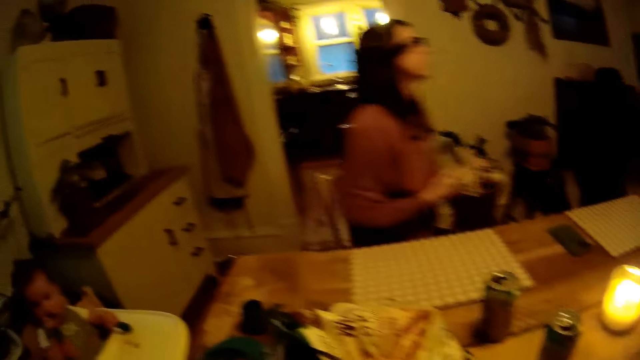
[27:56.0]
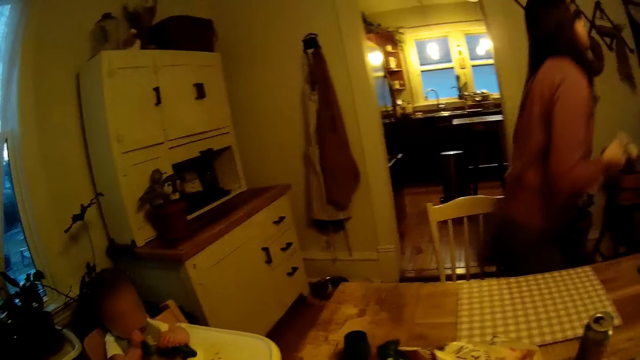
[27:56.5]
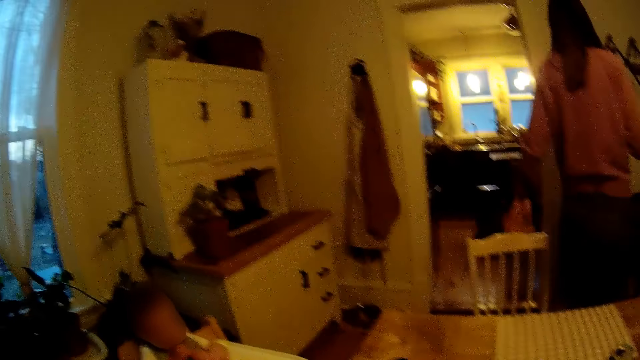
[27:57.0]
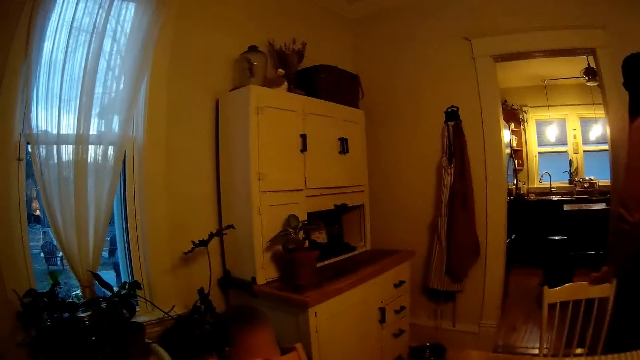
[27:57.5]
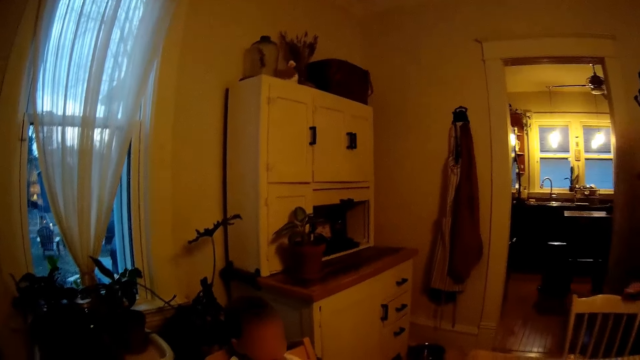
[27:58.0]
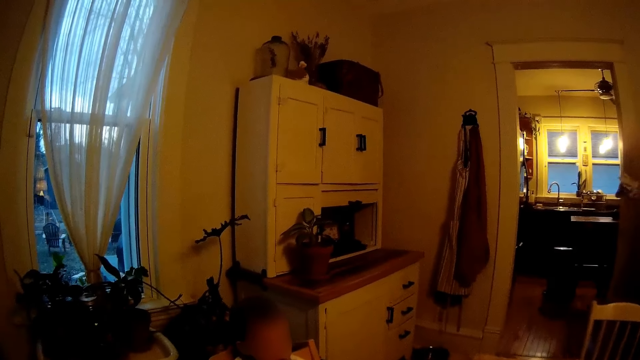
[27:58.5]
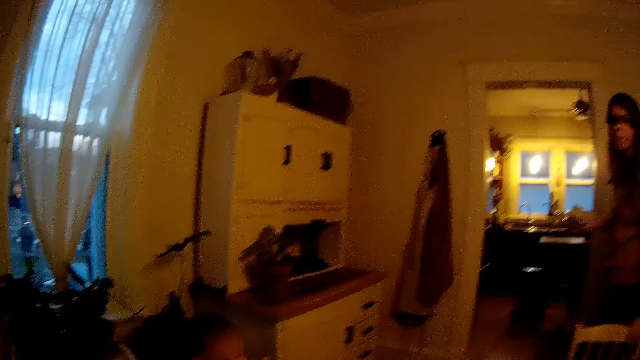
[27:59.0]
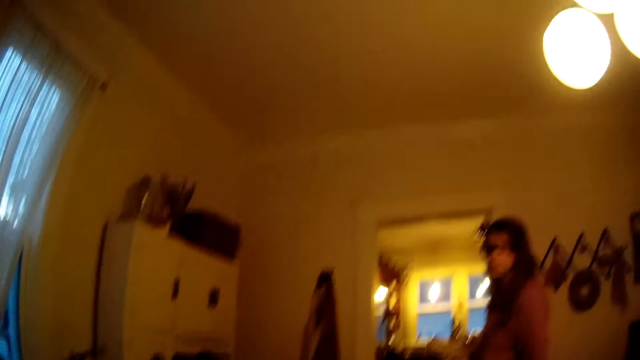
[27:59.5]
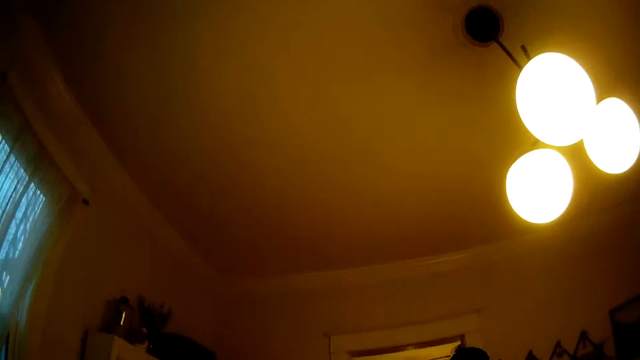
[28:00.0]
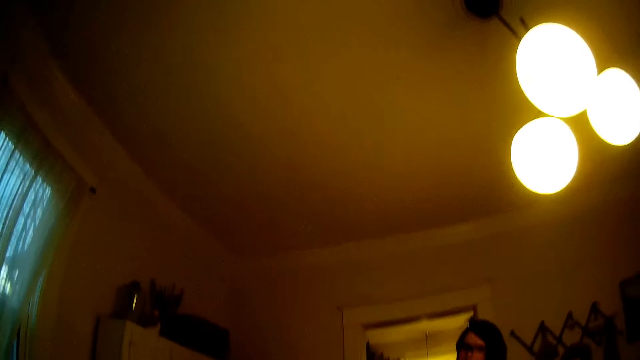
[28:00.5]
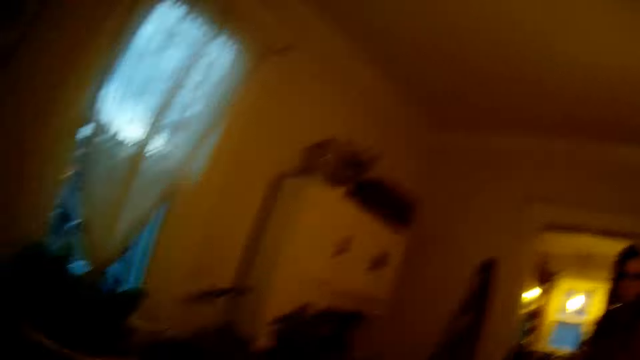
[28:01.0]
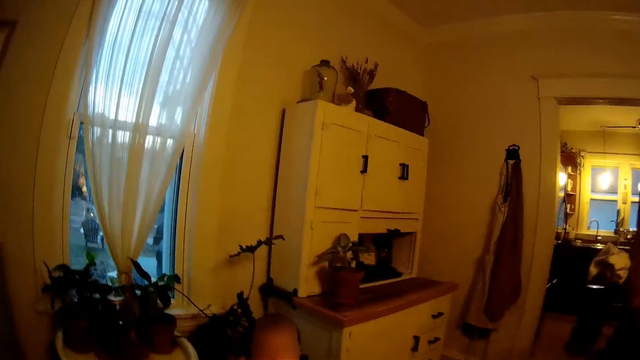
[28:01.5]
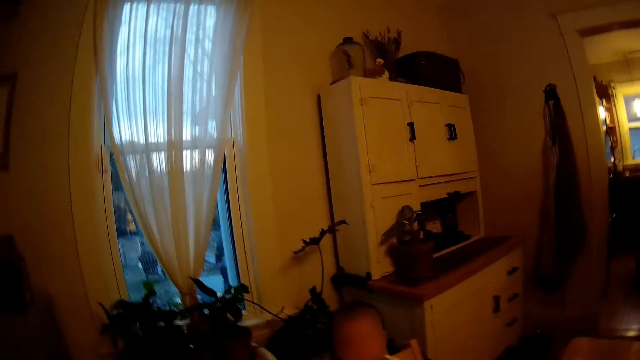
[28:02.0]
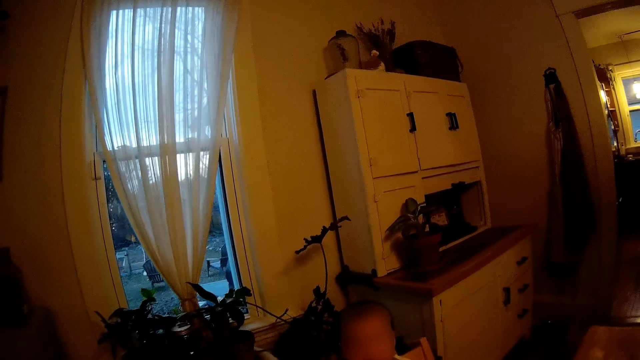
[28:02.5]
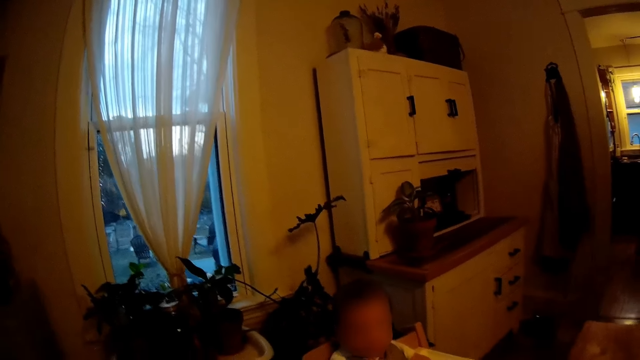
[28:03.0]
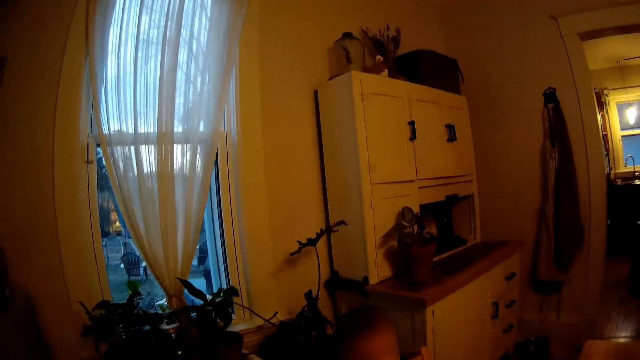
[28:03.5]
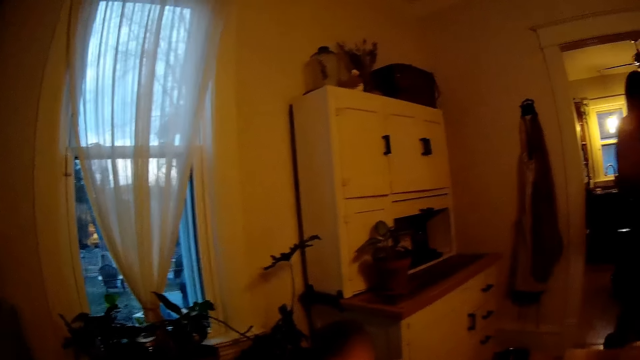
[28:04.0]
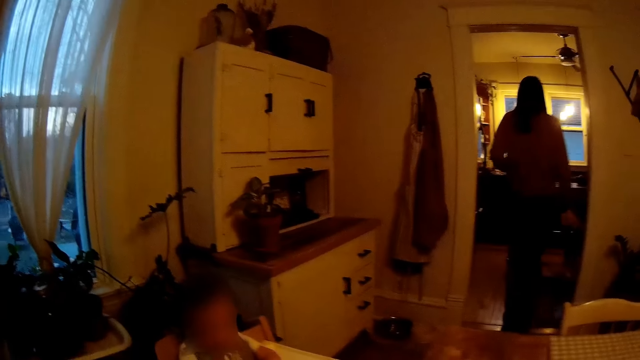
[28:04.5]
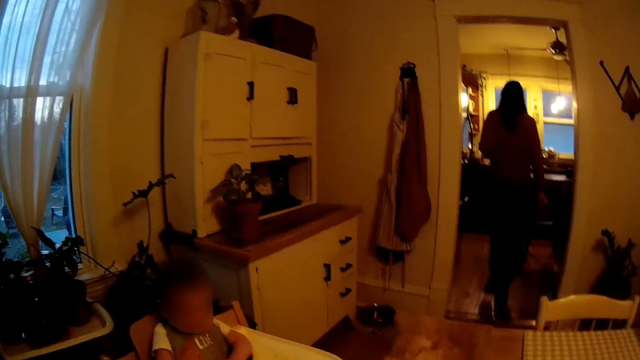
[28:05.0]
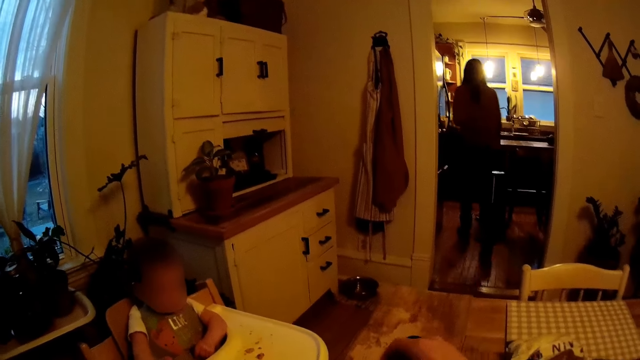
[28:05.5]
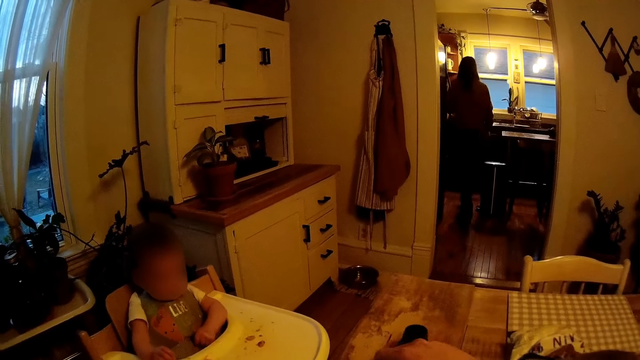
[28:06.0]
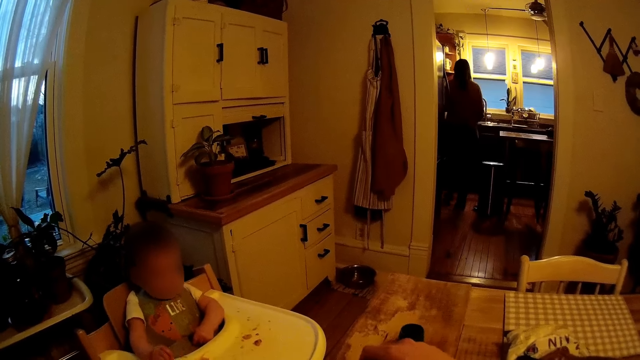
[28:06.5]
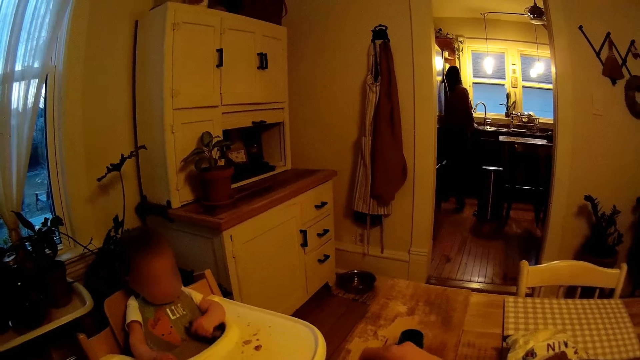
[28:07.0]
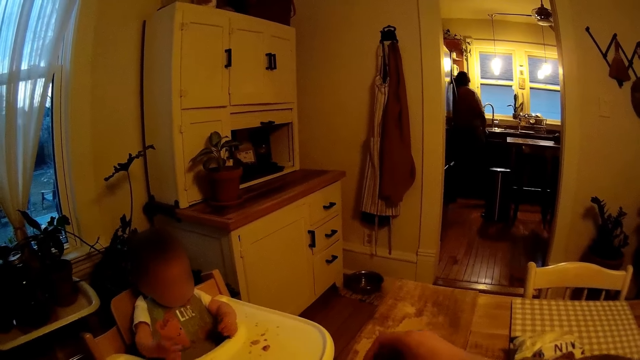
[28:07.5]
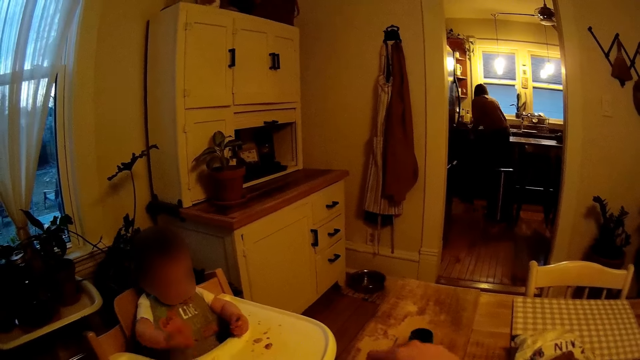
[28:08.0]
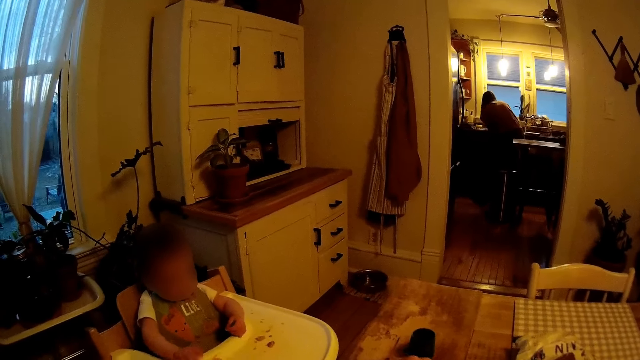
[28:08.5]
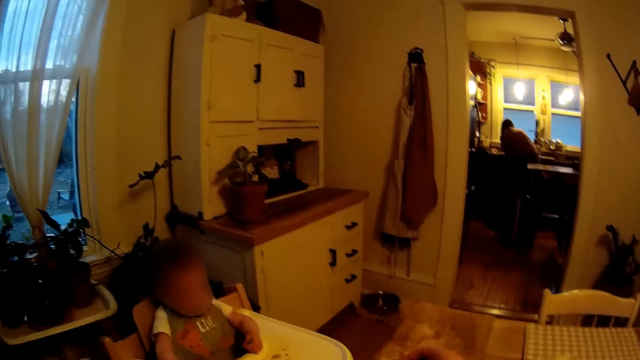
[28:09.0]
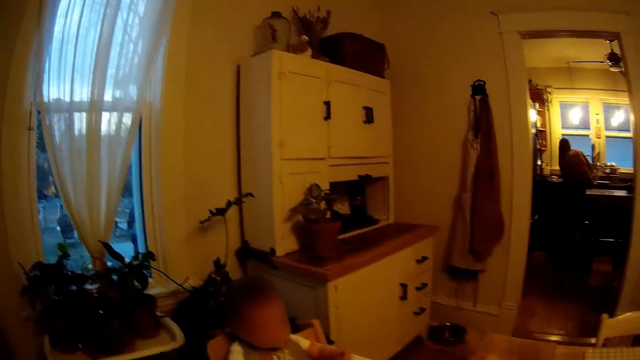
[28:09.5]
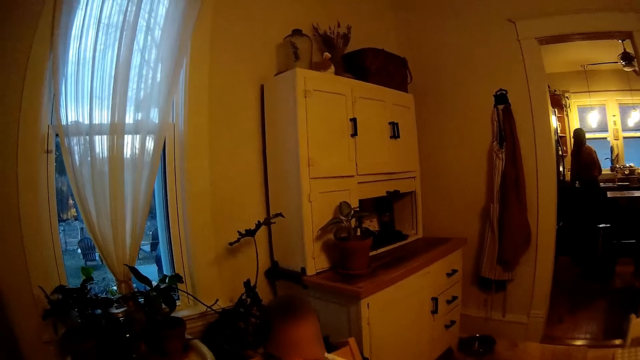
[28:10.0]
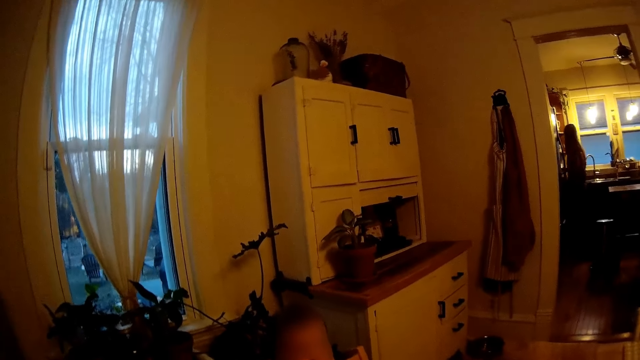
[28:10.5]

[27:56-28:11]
The woman stands up from a chair. She pulls the chairs inside the table. She converses with the camera wearer. She adjusts the chair. The camera wearer looks around and converses with the woman. The woman walks into a kitchen. The camera wearer looks around.

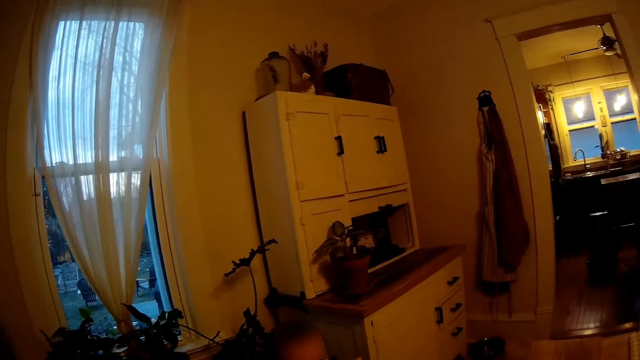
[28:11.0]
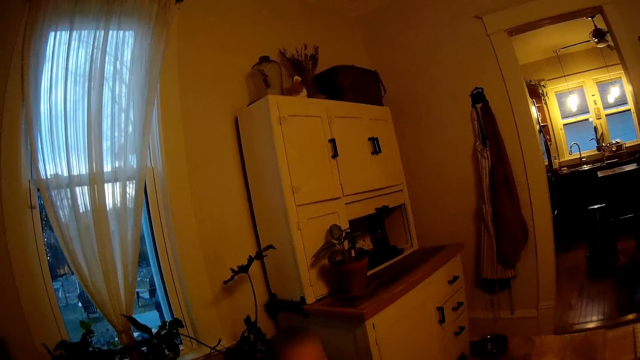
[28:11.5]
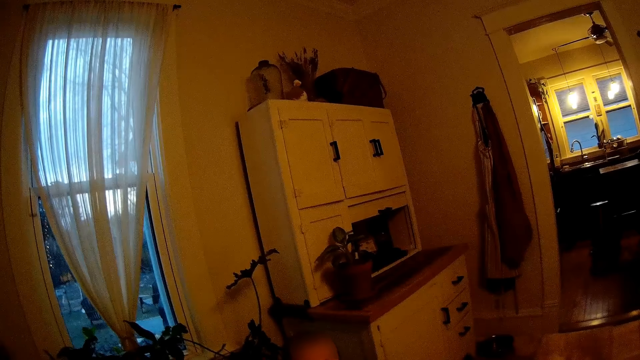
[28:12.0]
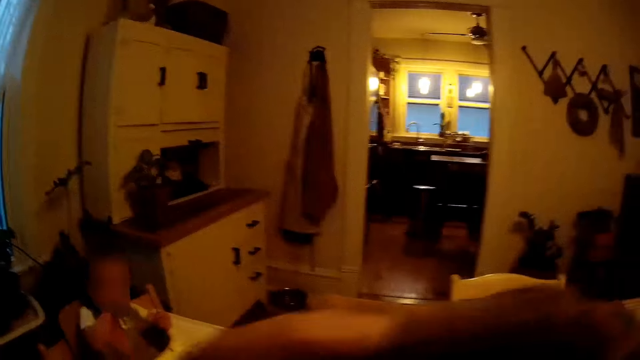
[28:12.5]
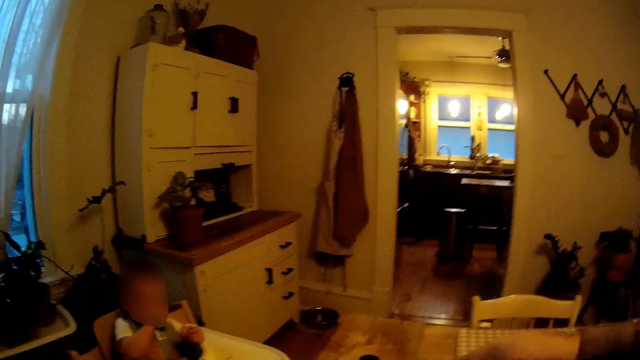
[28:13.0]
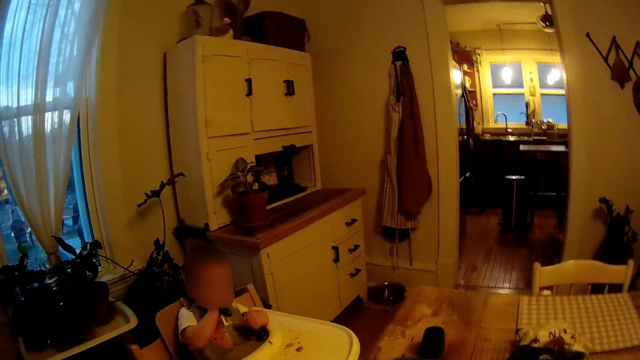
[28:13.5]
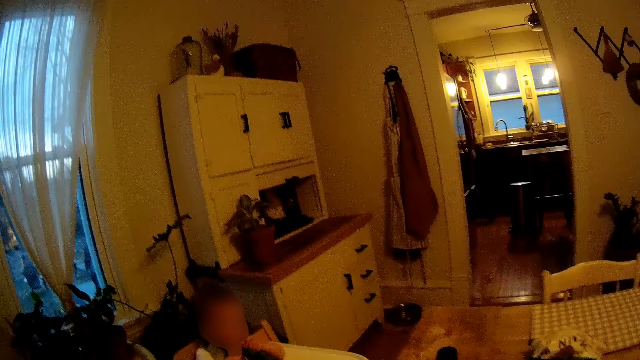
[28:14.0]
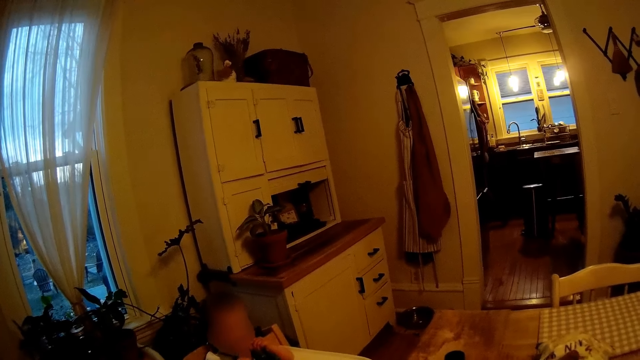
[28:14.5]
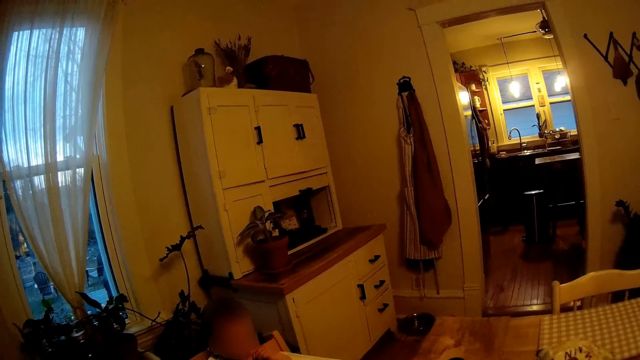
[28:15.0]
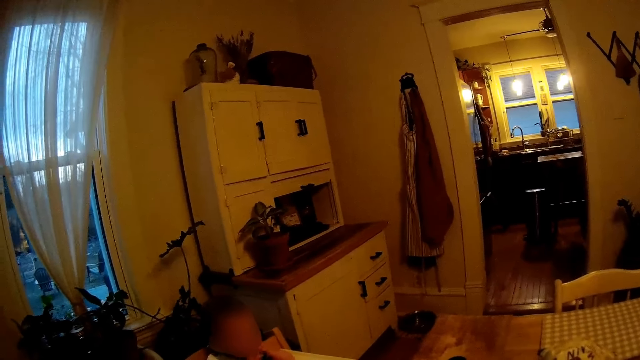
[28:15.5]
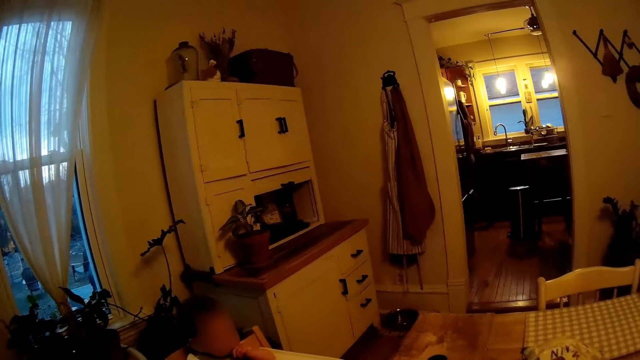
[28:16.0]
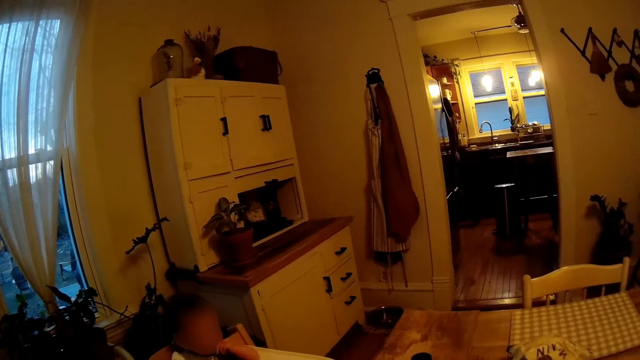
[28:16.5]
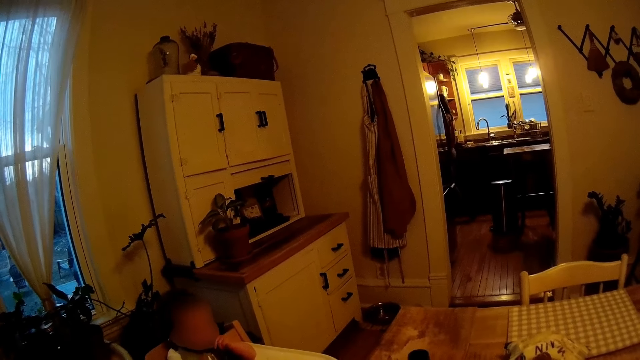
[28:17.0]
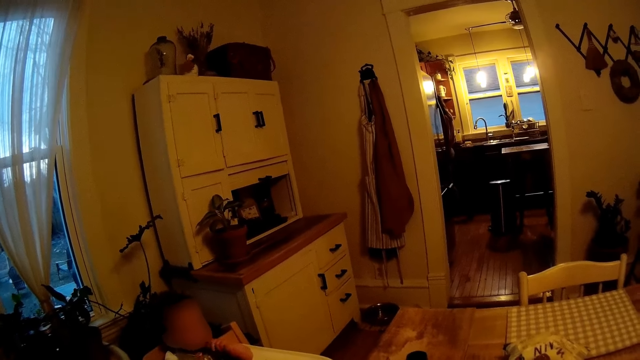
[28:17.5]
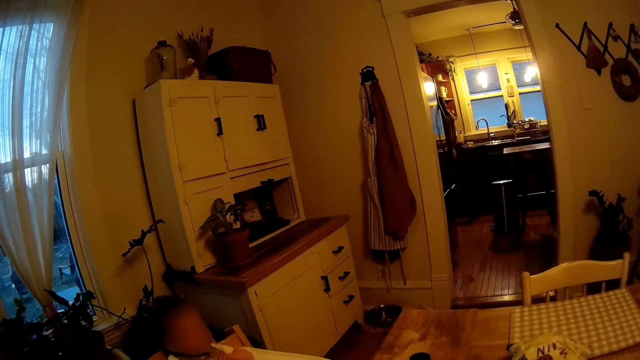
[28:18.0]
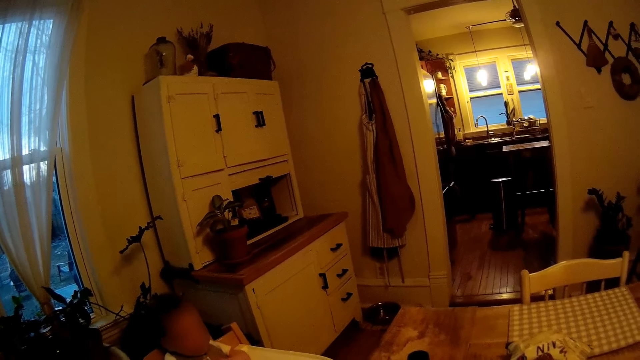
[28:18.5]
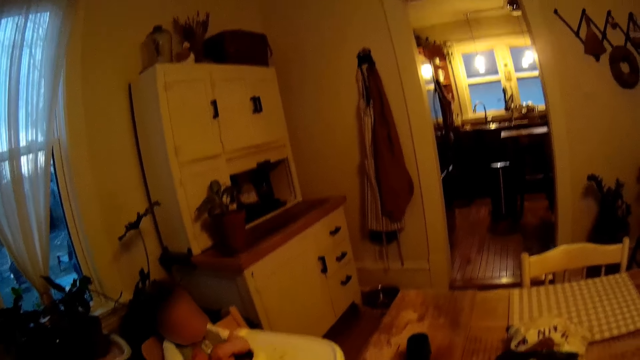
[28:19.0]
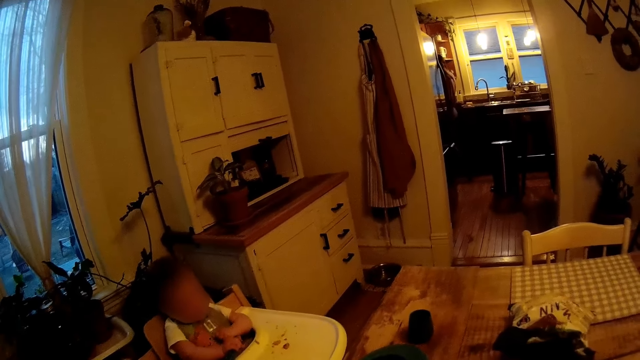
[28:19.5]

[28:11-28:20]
The camera wearer moves an arm. They look around.
